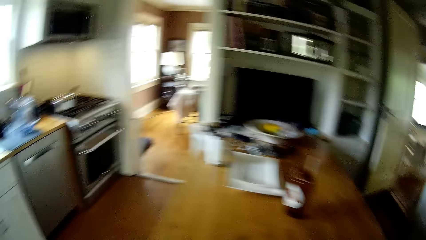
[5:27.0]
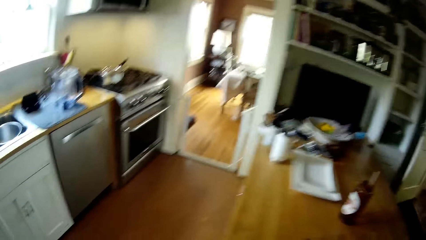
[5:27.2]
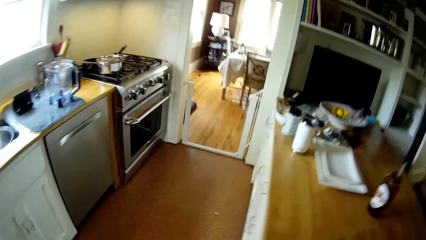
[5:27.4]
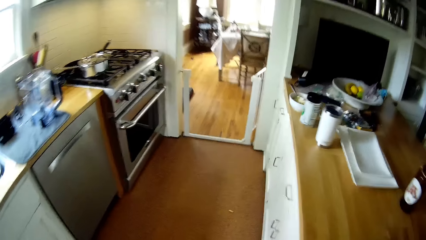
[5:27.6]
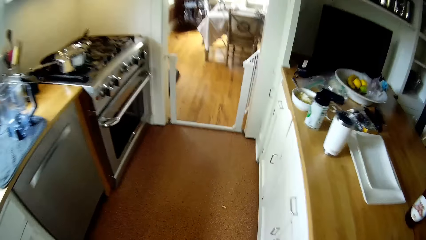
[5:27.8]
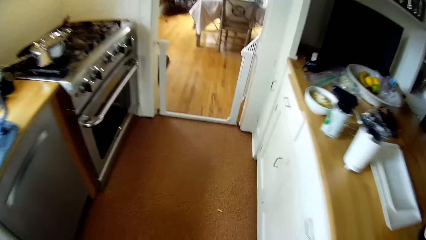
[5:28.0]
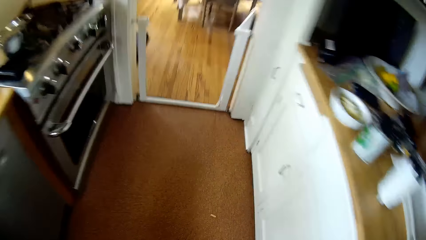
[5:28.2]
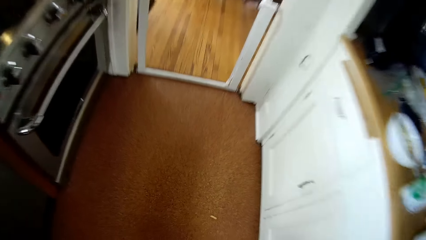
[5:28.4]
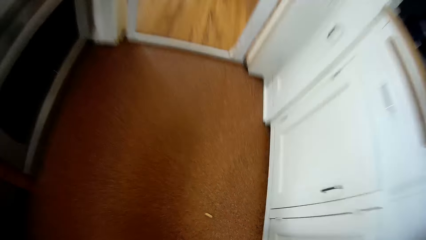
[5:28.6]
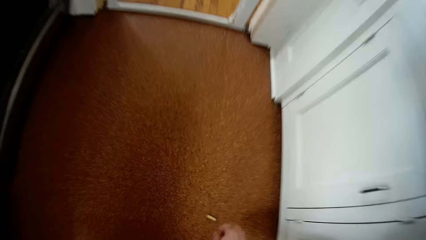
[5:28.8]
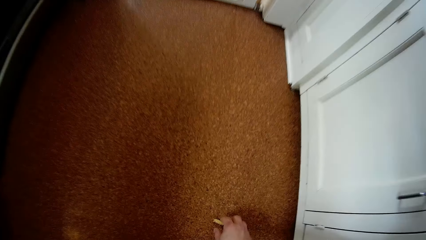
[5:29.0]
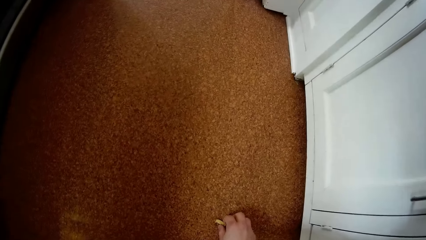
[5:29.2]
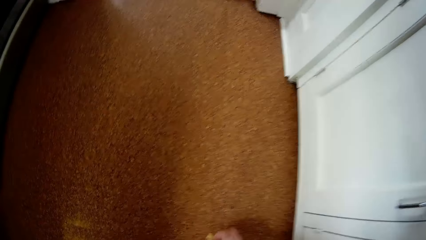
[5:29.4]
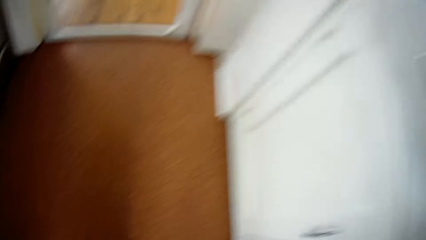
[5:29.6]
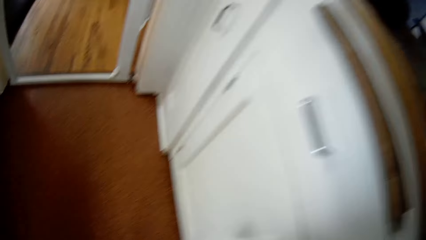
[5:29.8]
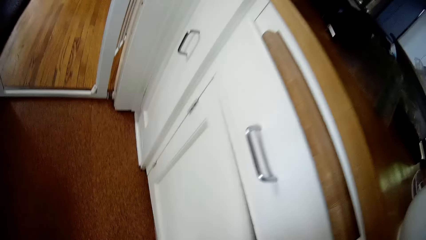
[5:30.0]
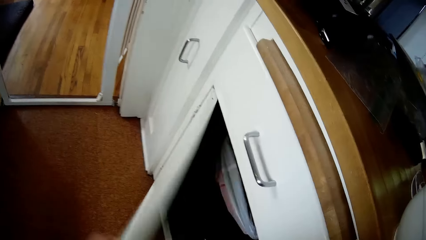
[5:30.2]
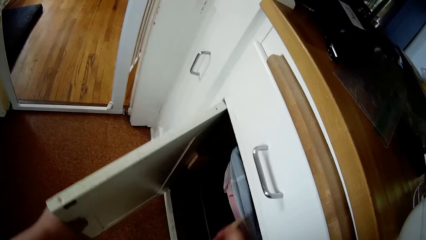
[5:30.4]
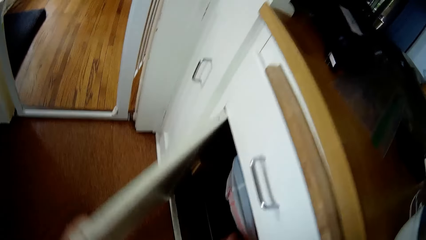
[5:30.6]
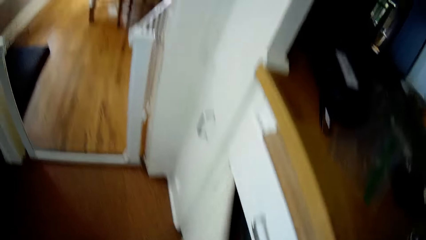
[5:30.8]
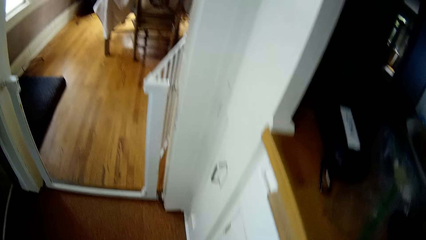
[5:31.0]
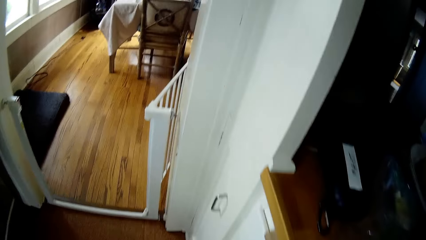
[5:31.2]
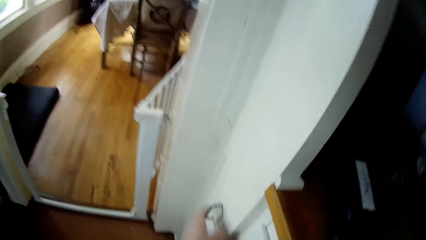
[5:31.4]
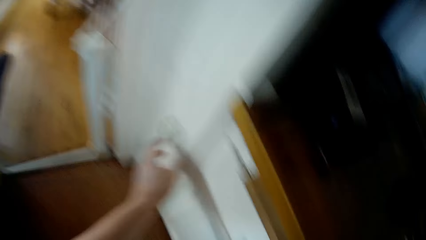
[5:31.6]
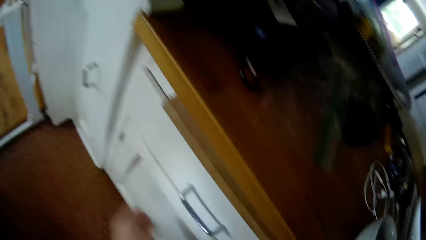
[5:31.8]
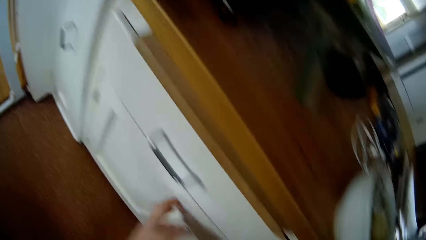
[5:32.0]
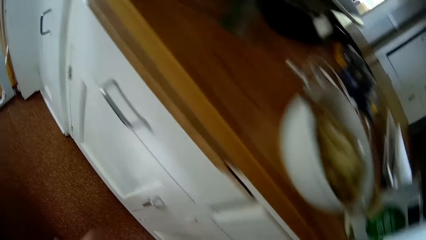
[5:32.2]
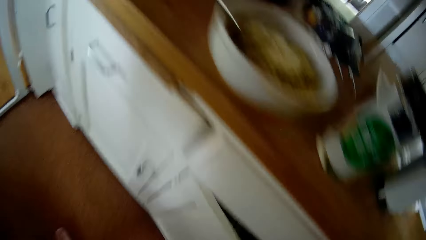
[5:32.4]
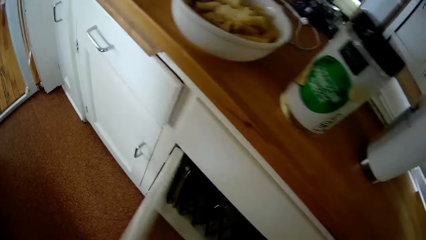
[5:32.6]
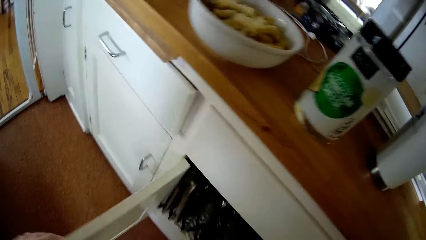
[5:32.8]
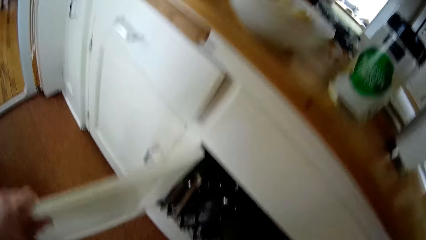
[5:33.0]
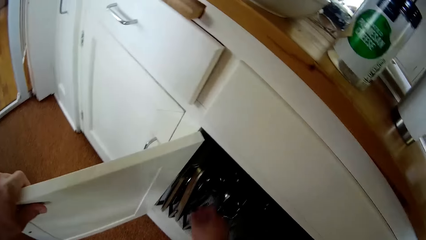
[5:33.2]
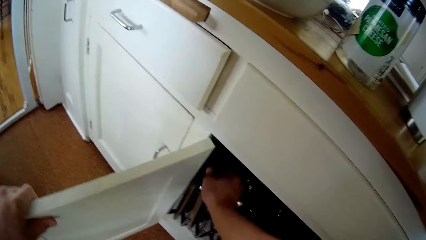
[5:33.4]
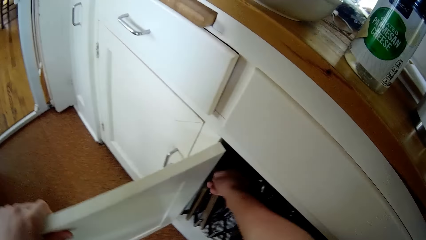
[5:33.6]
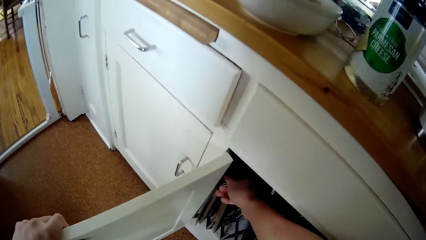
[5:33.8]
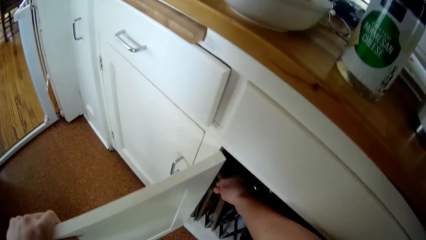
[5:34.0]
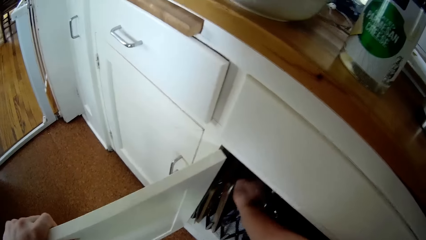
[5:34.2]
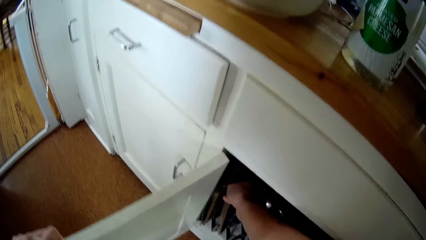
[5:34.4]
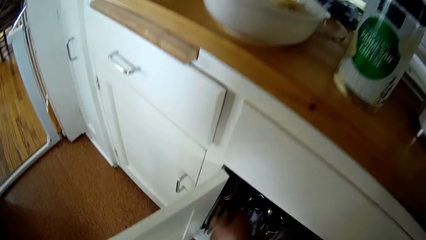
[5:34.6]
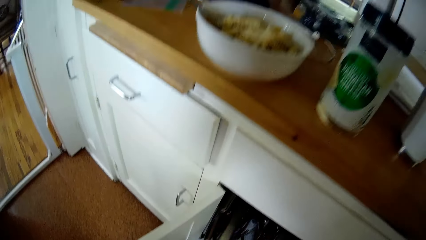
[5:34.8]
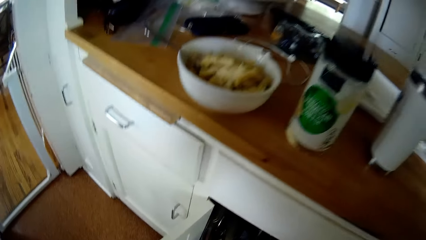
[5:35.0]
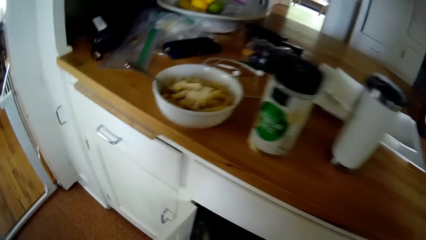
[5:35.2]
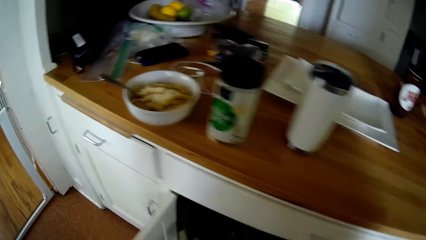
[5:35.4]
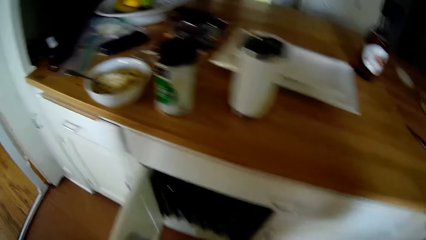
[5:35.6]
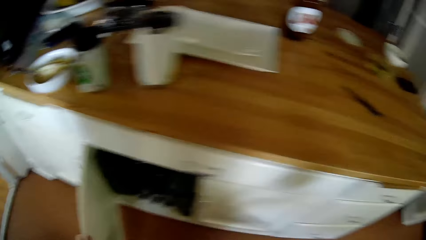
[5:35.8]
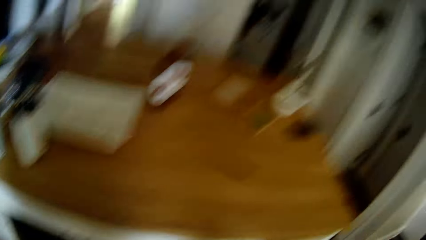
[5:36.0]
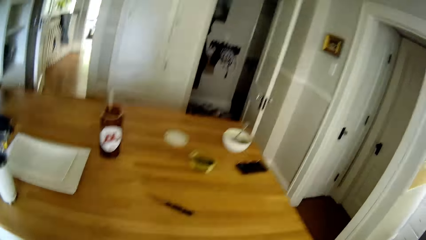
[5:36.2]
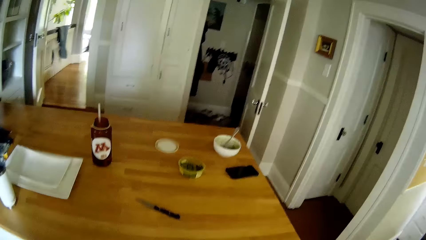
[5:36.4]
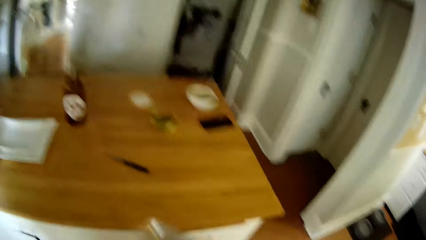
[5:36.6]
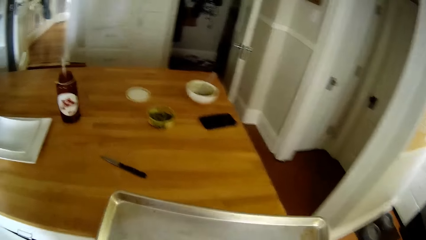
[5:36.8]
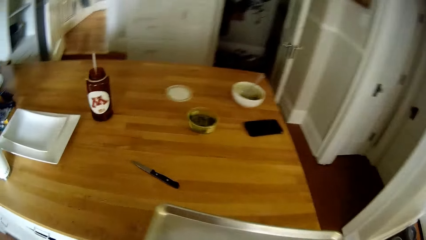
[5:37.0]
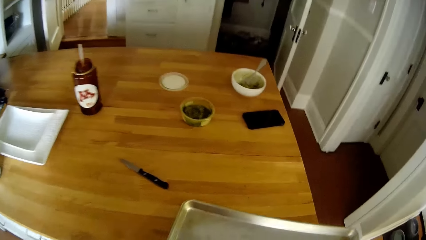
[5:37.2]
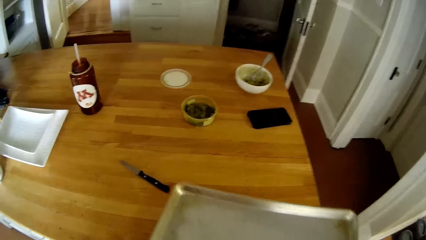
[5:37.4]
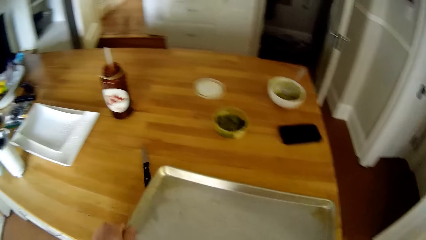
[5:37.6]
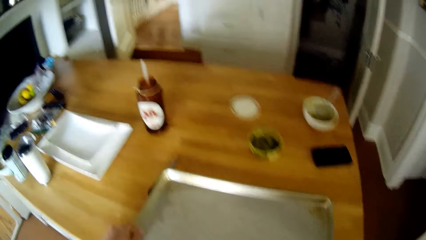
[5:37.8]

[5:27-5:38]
The camera wearer picks up trash from the ground with his right hand. He drops the trash in the cupboard with his right hand. He touches the cupboard with his left hand. He opens the drawer. He holds the cupboard door with his left hand. He pulls out a tray from the cupboard with his right hand.

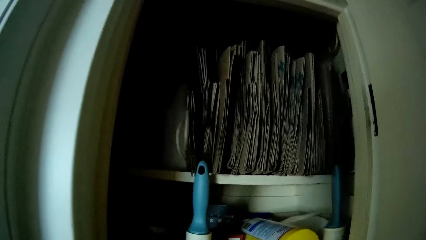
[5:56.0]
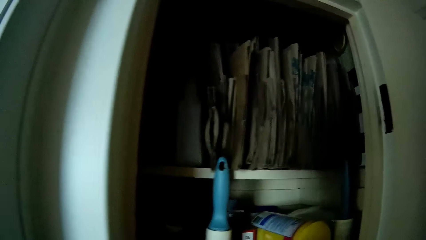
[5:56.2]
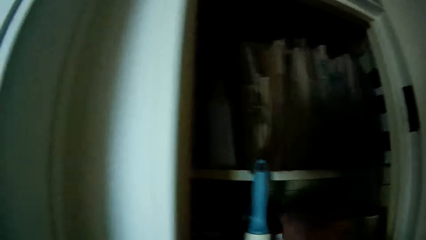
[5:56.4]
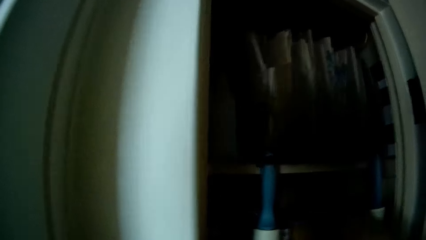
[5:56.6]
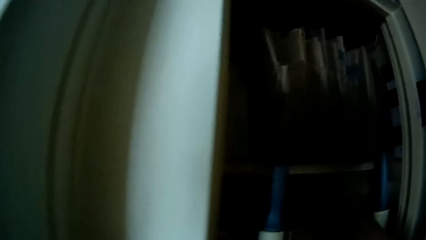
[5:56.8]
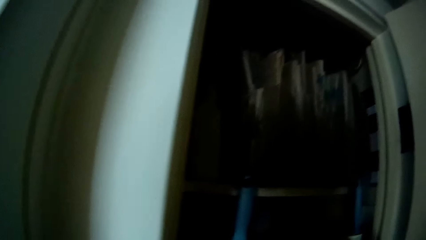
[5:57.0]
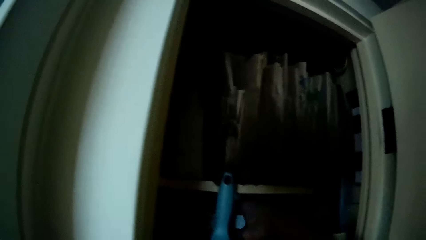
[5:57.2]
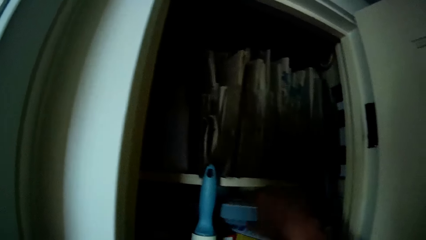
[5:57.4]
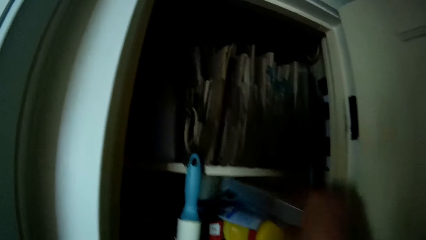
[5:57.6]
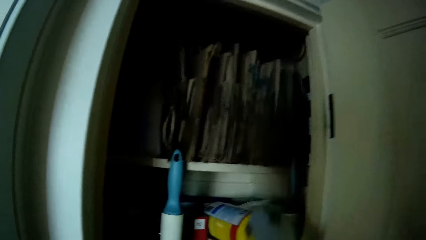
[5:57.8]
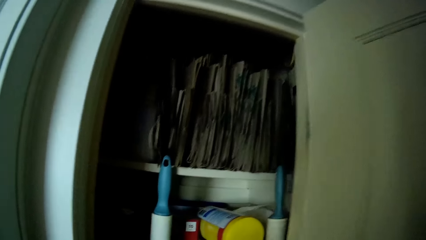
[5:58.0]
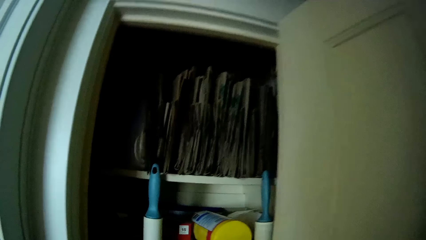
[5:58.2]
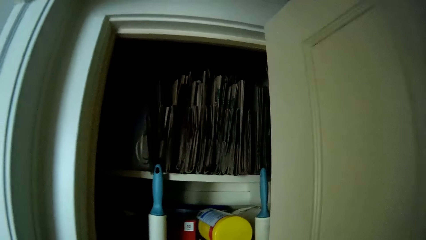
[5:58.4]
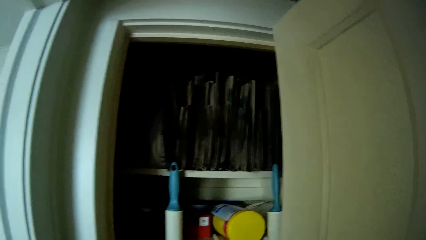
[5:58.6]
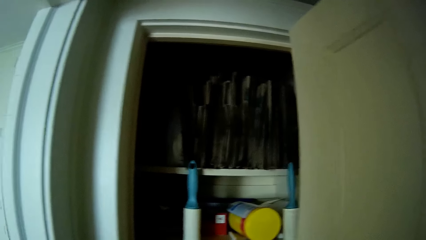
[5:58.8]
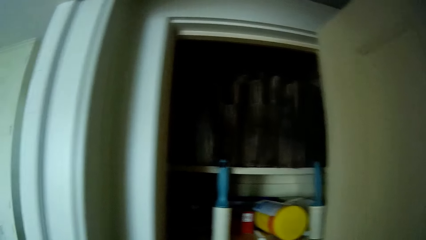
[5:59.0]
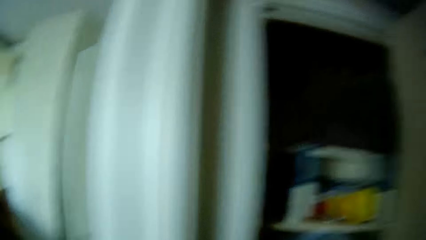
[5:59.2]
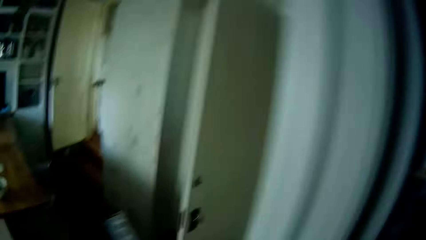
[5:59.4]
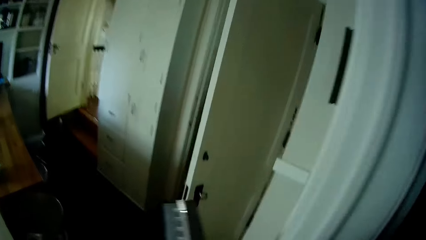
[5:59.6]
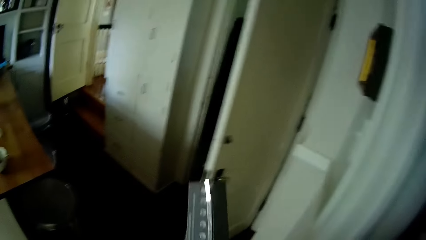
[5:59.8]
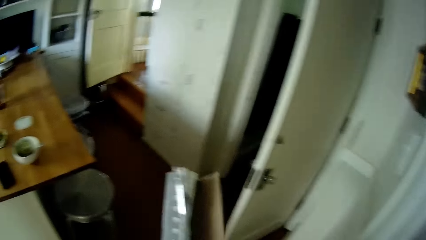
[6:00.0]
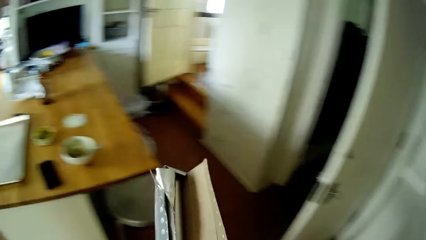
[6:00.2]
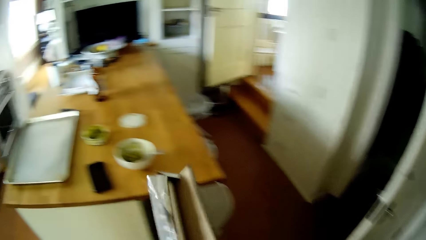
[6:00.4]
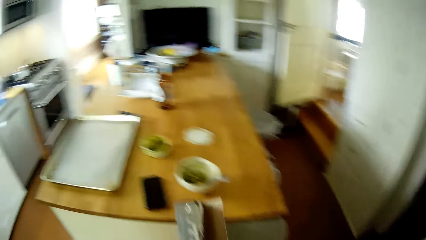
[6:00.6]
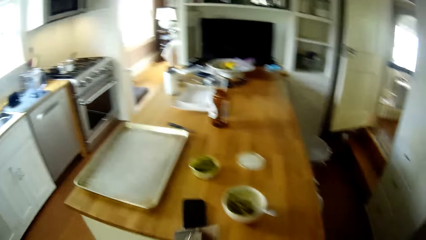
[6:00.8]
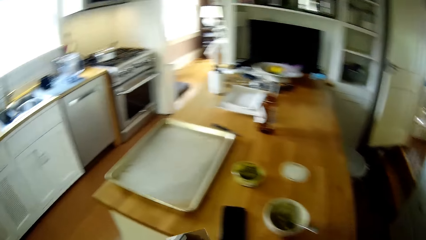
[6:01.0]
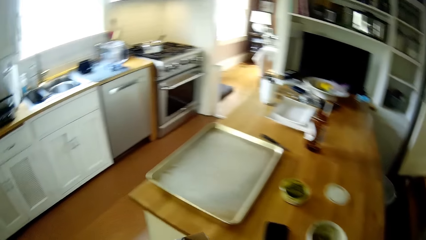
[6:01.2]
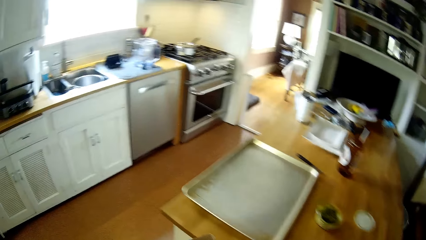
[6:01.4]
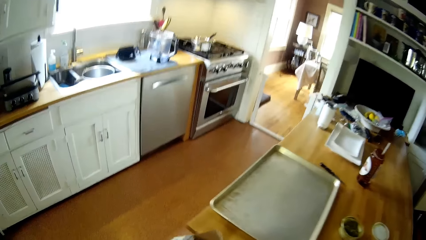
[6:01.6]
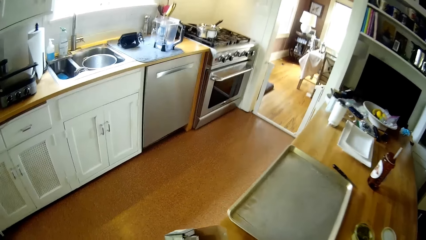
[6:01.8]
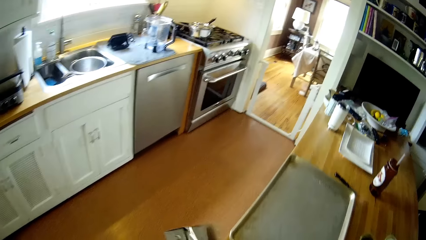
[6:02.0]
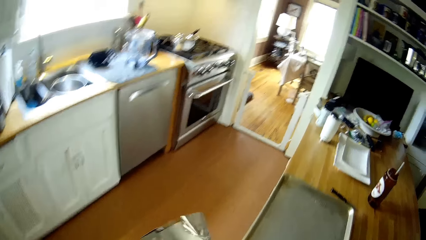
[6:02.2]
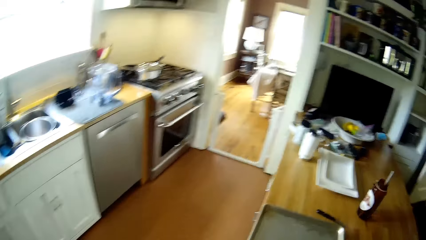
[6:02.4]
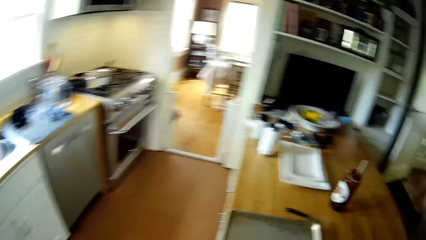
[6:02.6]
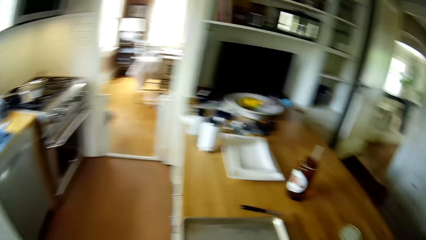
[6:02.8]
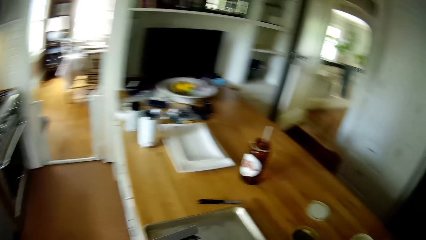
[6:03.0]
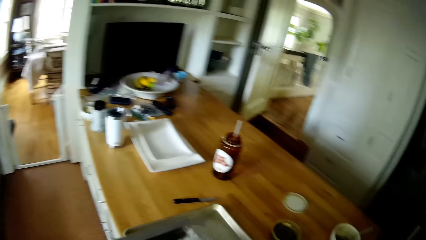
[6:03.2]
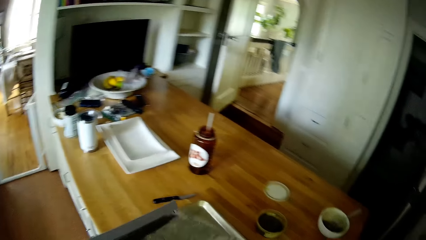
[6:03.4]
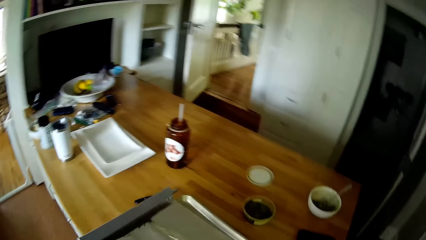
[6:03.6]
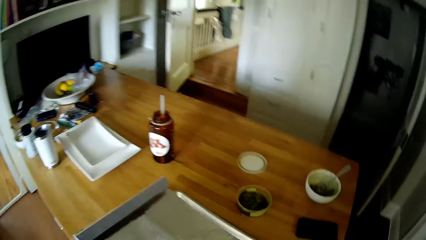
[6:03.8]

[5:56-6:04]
The camera wearer takes a foil box or foil paper from the cupboard with his right hand. He walks around.
